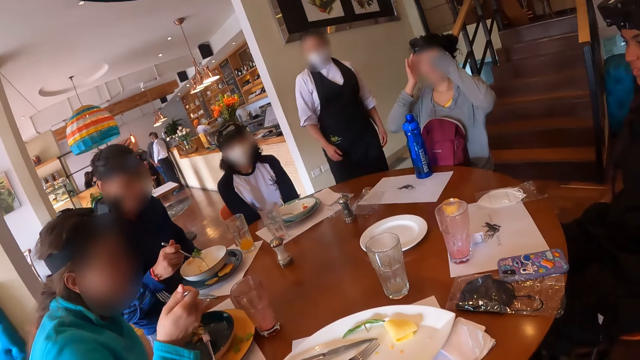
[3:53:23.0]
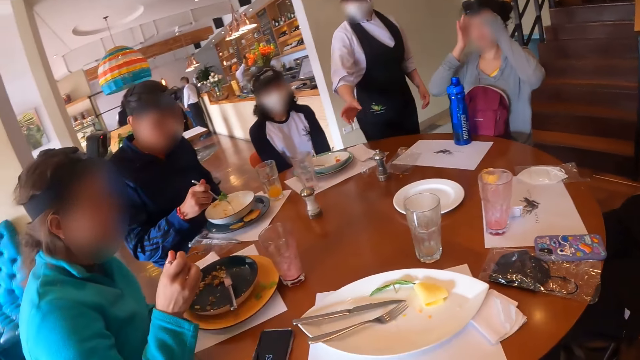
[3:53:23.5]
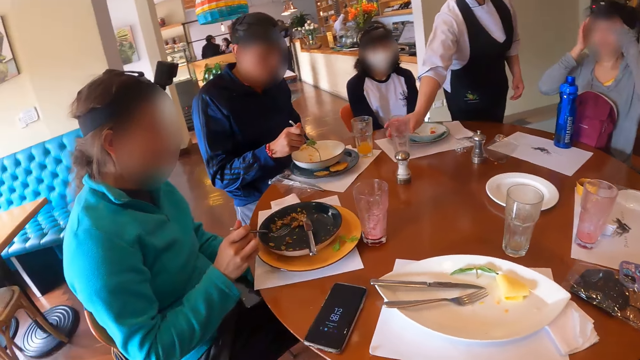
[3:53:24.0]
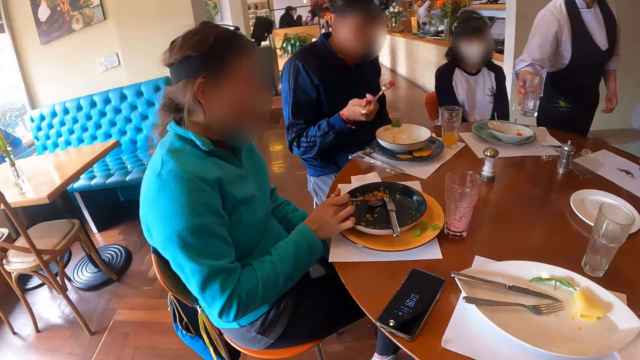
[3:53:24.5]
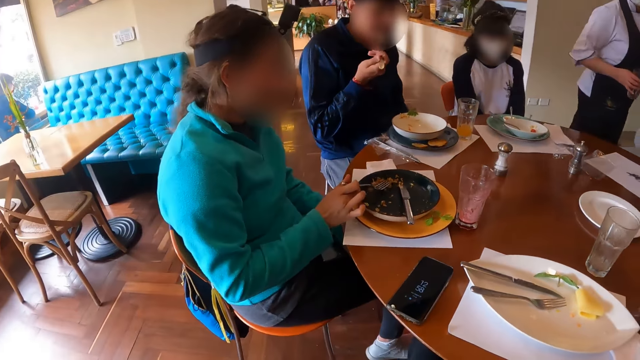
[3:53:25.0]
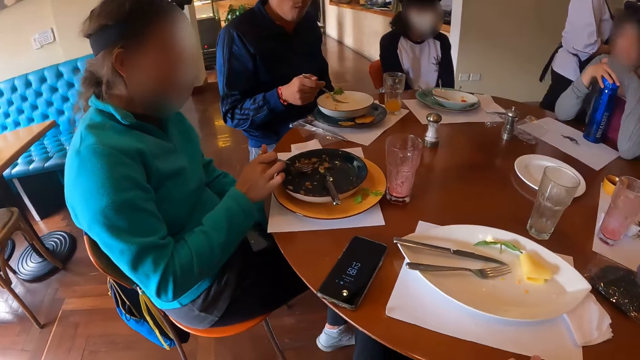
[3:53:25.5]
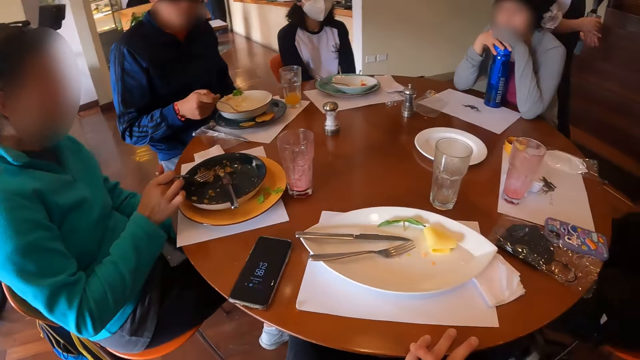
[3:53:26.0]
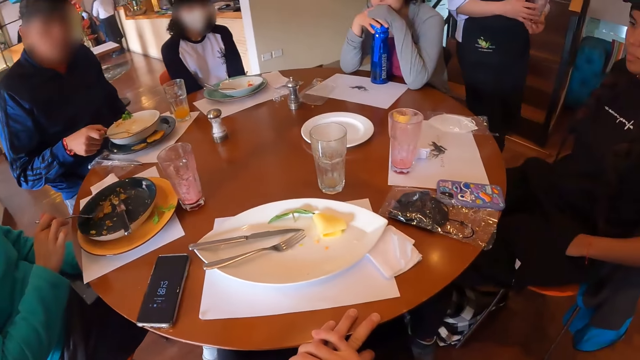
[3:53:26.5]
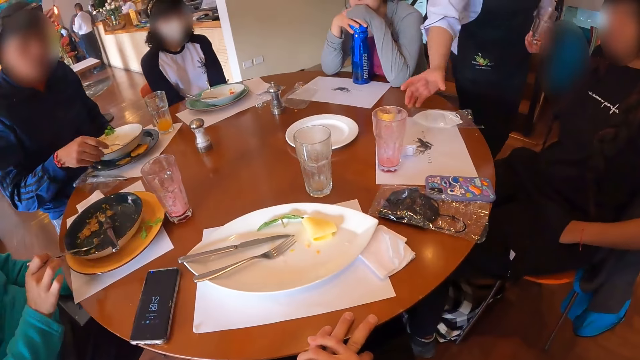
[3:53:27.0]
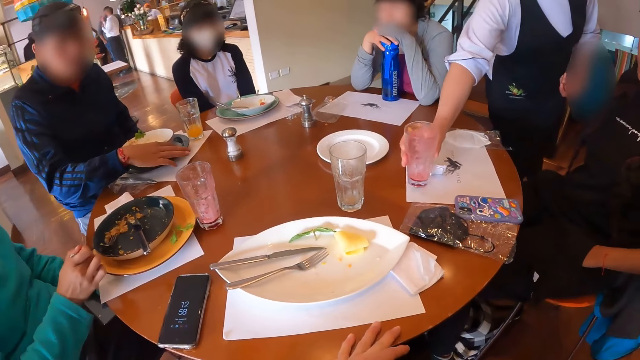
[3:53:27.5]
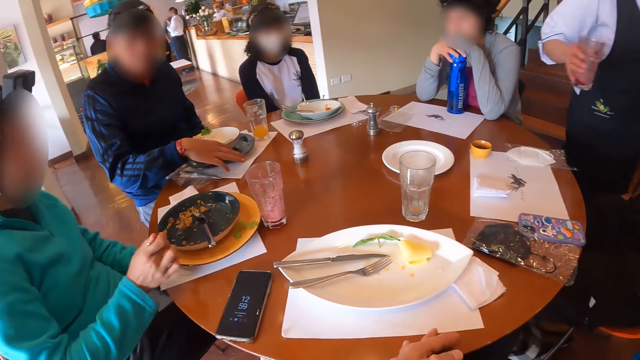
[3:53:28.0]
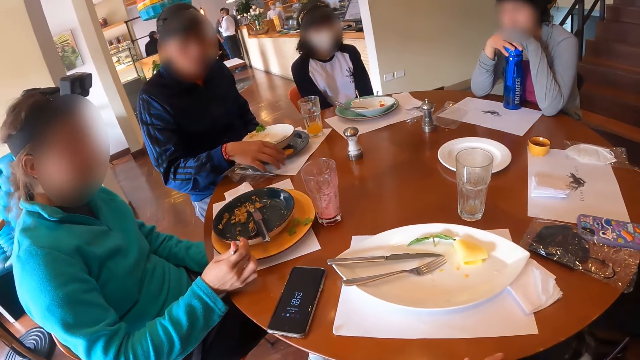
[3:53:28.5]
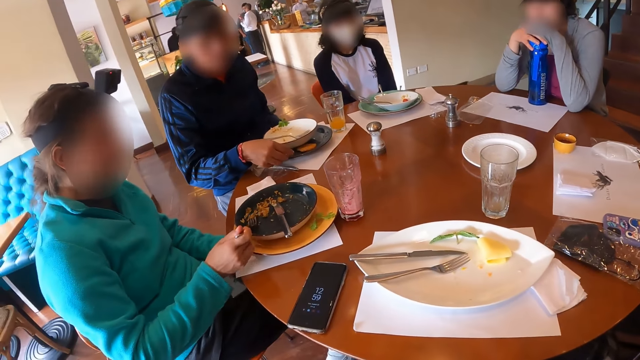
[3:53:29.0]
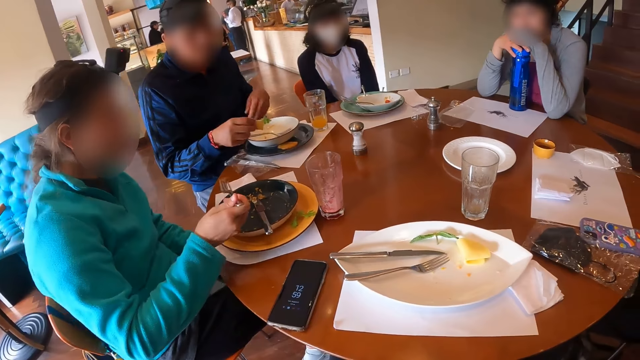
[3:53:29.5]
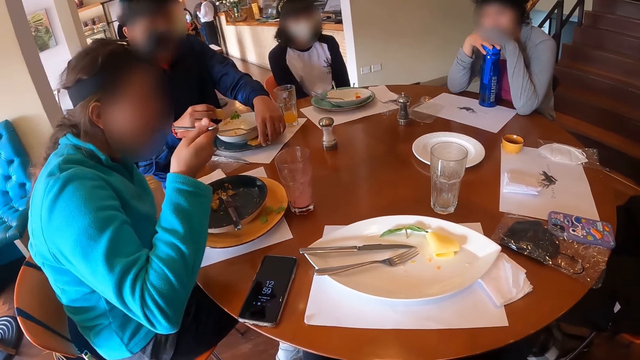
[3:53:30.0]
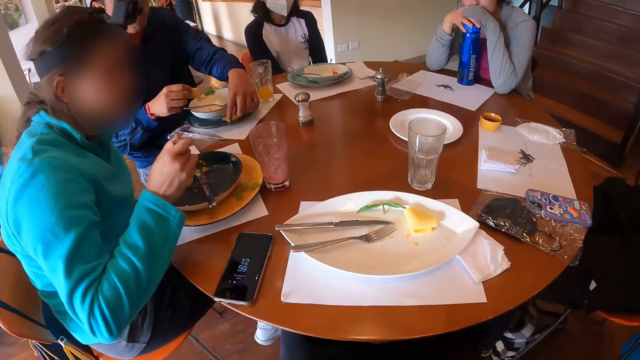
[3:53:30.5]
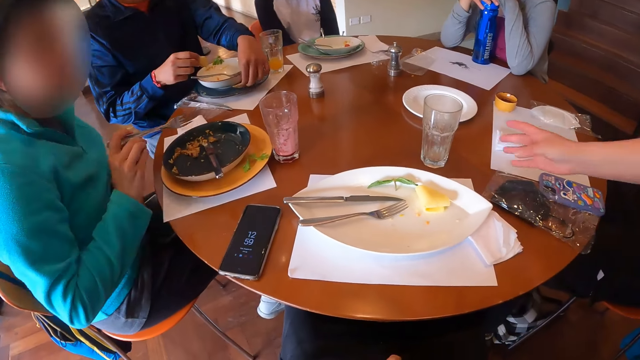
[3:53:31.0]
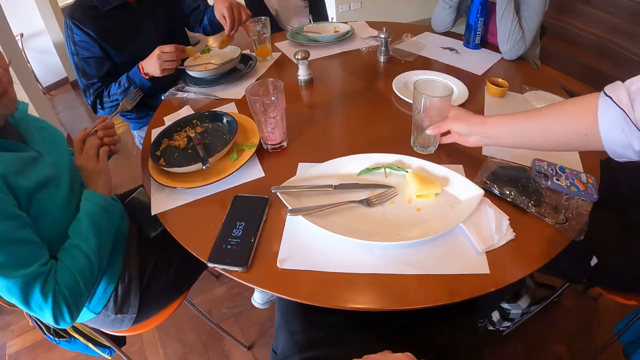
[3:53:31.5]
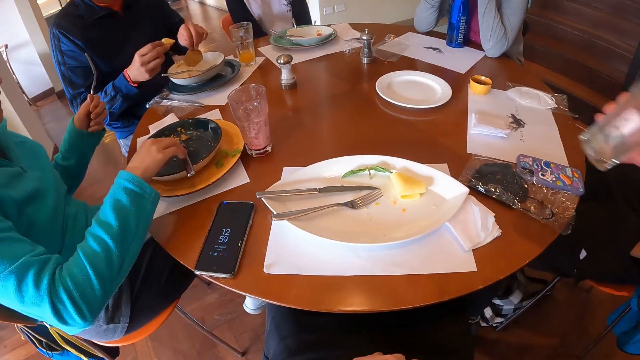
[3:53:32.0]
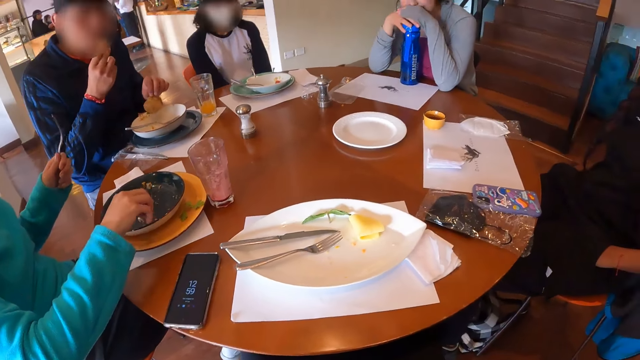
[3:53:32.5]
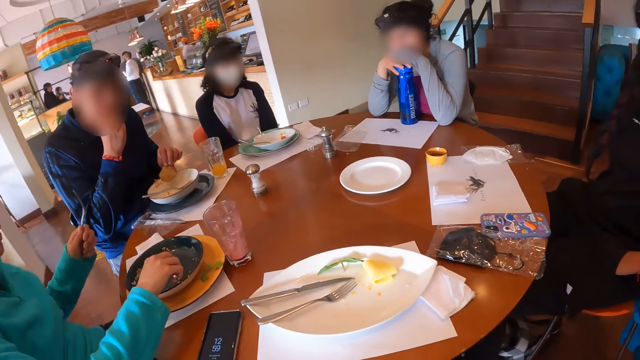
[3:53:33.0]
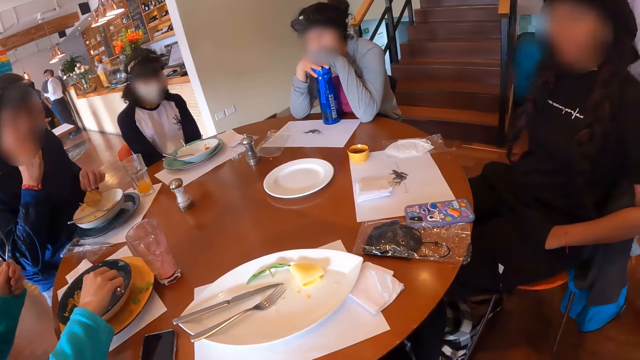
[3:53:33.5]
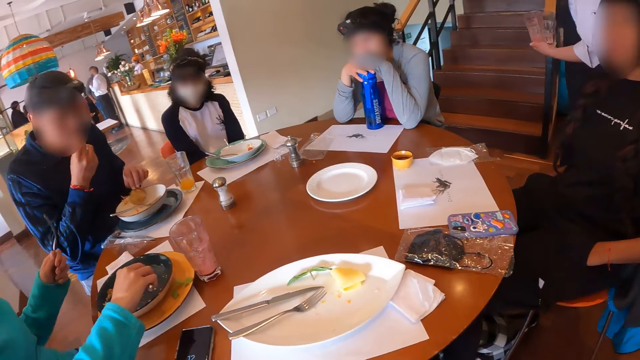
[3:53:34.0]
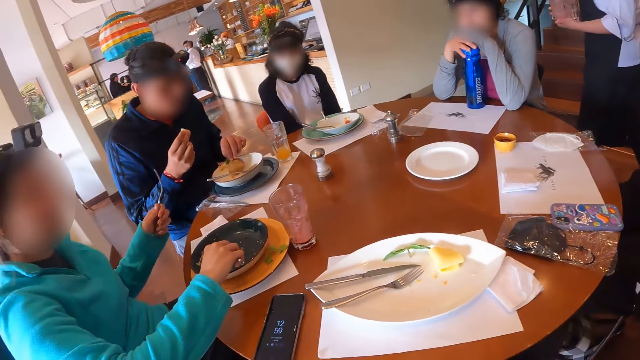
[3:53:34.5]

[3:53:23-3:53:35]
The man picks the machaca in the plate with the fork in his right hand. A waiter picks the glass cup of juice on the table with her right hand. The man eats the machaca with the fork in his right hand. The woman adjusts some machaca on the plate with the fork in her right hand. Another woman holds the water bottle on the table with her hands. The man drops the fork in the plate with his right hand. The waiter passes the glass cup of juice from her right hand to her left hand. The first woman picks the machaca on the plate with the fork in her right hand. The waiter picks the glass cup of juice on the table with her right hand. The man picks a taco on a plate with his right hand. The first woman eats the machaca with the fork in her right hand. The man picks the taco on the plate with his left hand. The waiter picks the glass cup of juice on the table with her right hand. The first woman passes the fork from her right hand to her left hand. She picks the table knife in the plate with her right hand. The man eats the taco in his right hand. The first woman adjusts some machaca on the plate with the table knife in her right hand.

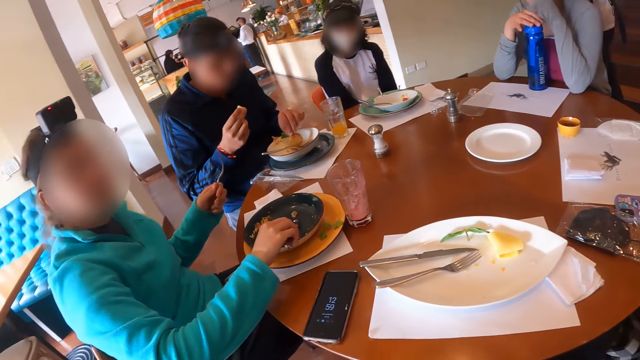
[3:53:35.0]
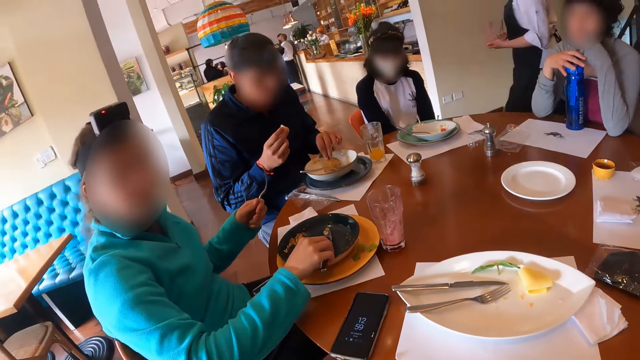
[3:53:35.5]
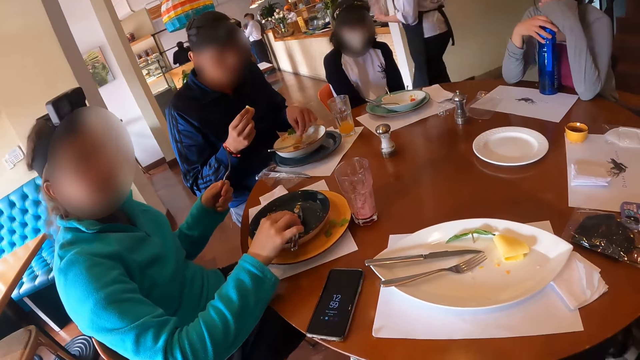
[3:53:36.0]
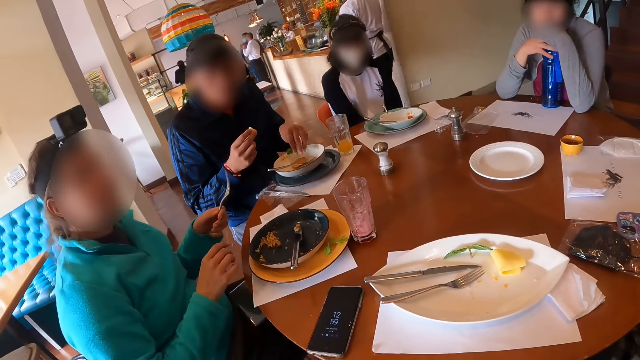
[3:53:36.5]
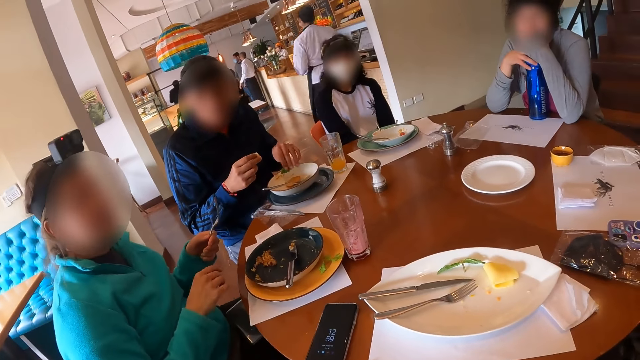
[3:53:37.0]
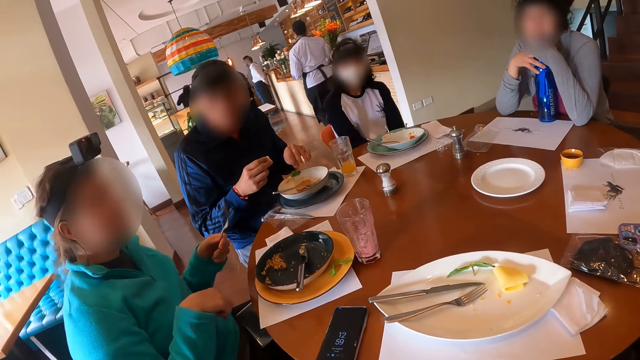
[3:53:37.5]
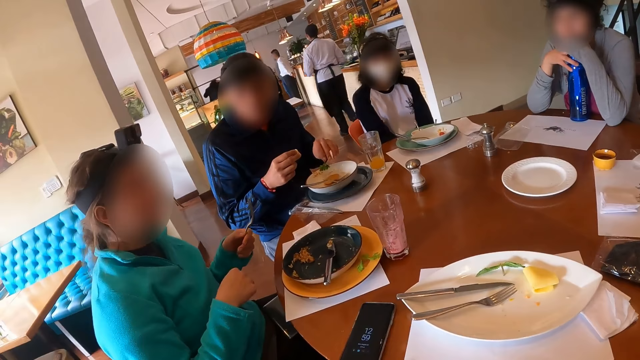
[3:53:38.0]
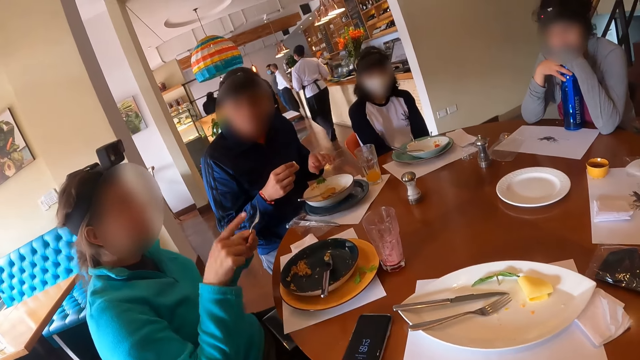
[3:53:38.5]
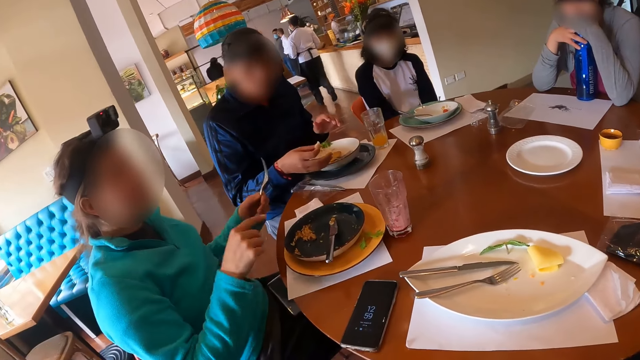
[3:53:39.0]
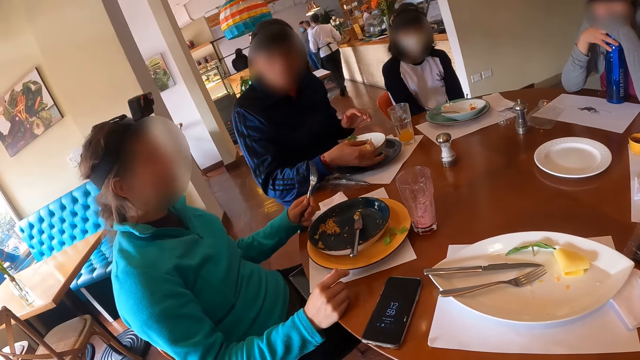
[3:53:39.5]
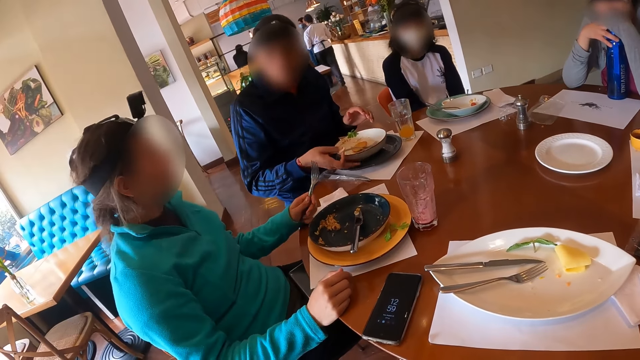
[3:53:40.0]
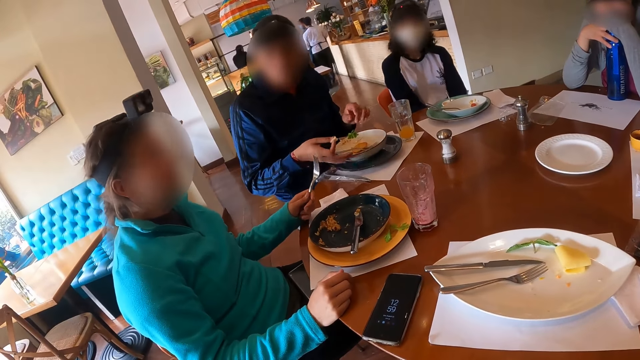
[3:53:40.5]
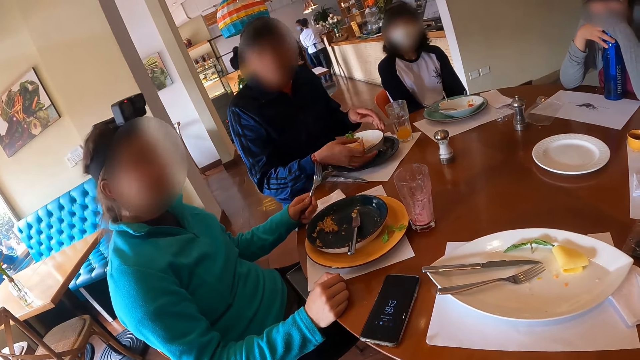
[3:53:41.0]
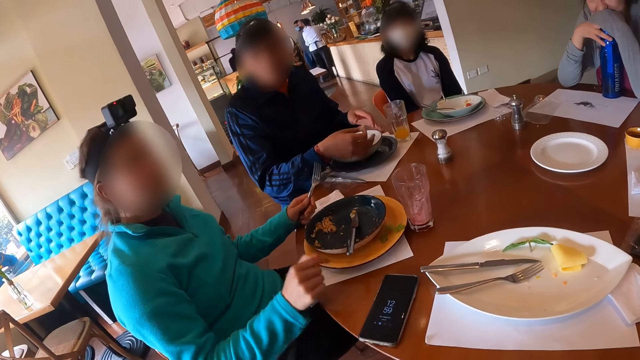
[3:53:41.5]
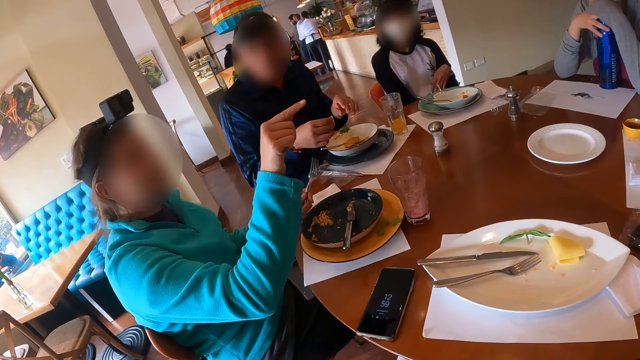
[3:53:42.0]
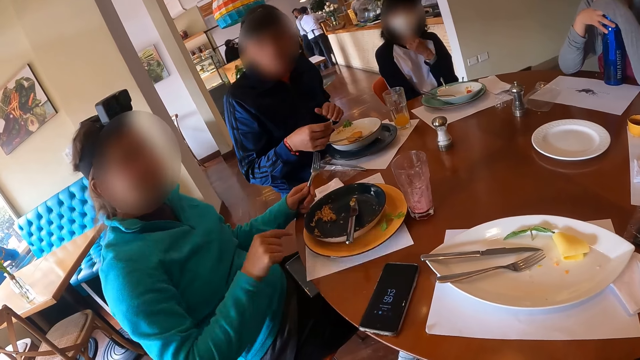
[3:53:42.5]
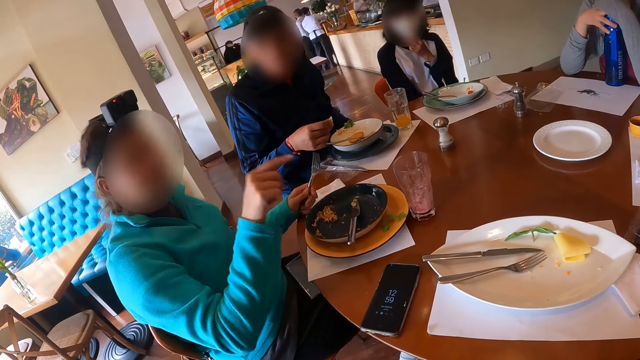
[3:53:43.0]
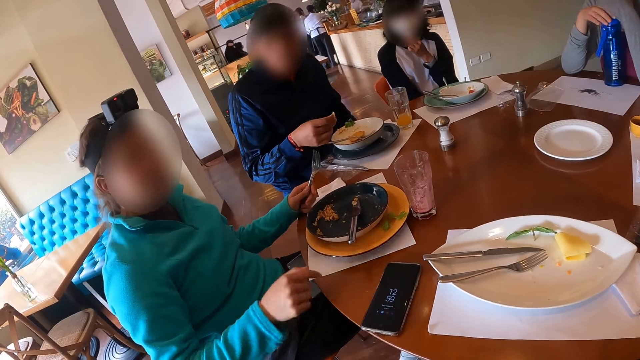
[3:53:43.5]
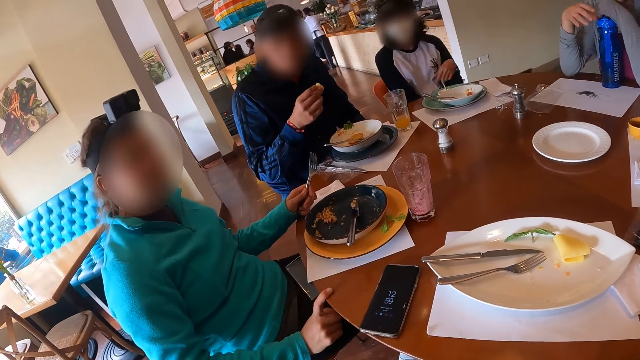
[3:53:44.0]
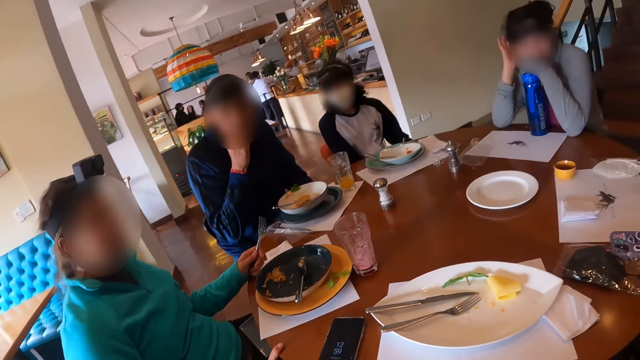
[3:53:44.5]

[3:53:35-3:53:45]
The man drops the taco in his left hand in the plate. The woman drops the table knife on the plate with her right hand. Another woman adjusts her facemask with her left hand. The man eats the taco in his right hand.
